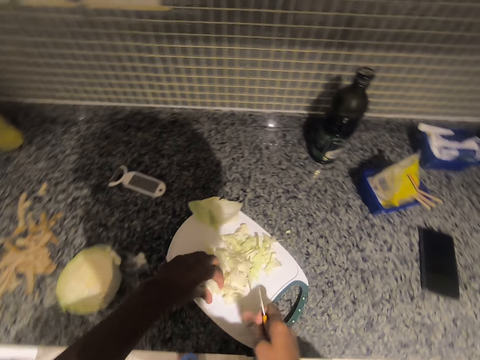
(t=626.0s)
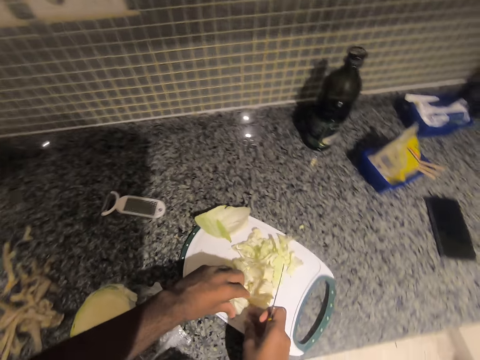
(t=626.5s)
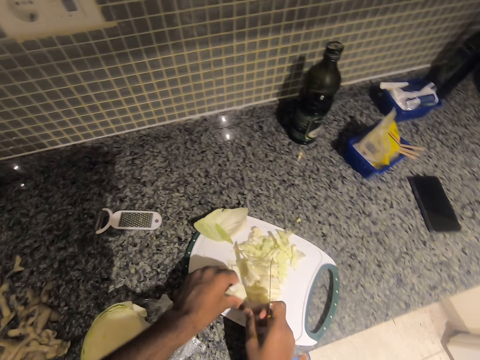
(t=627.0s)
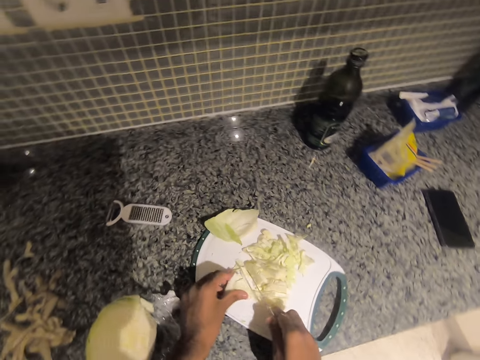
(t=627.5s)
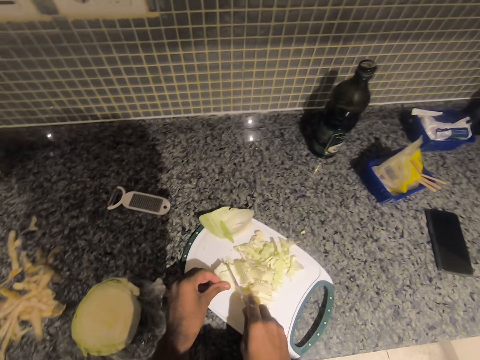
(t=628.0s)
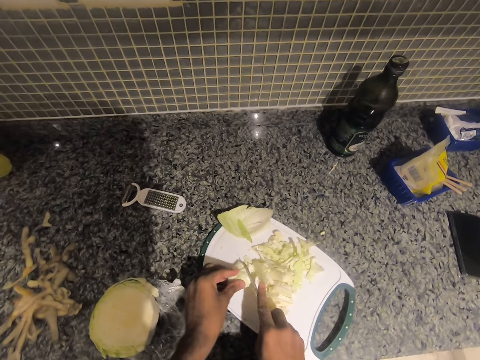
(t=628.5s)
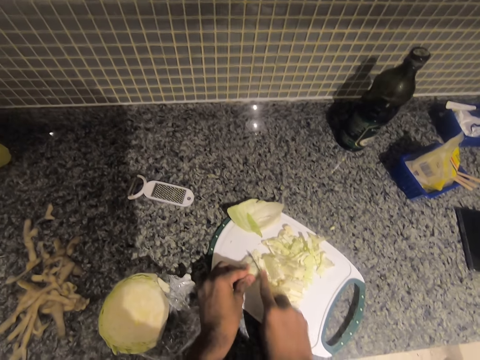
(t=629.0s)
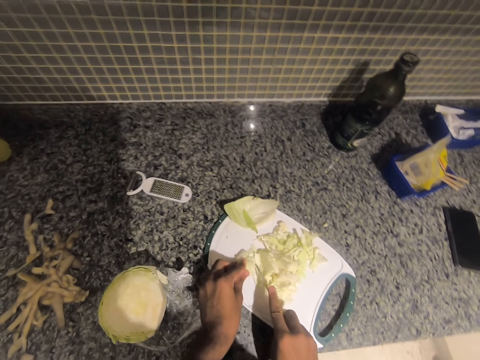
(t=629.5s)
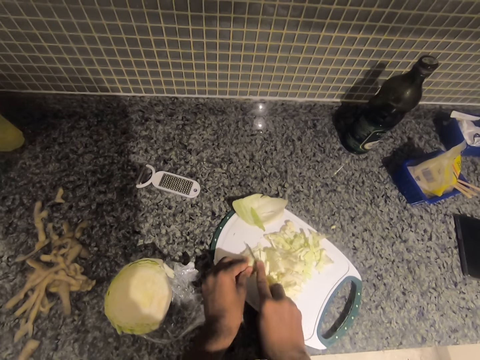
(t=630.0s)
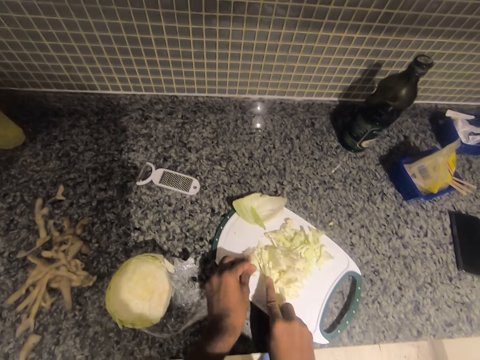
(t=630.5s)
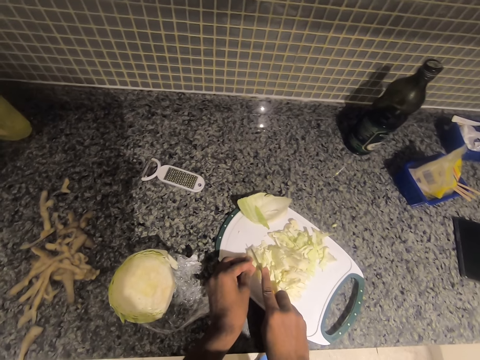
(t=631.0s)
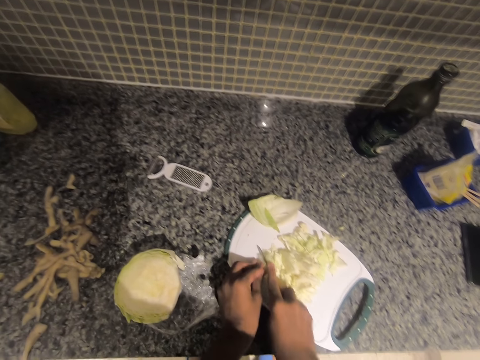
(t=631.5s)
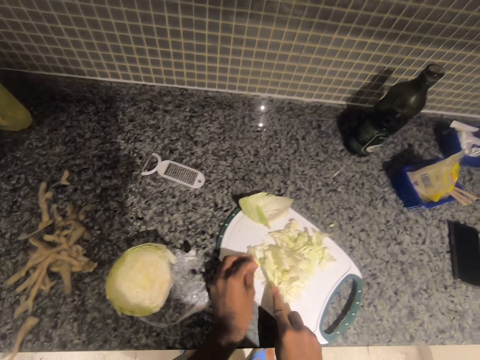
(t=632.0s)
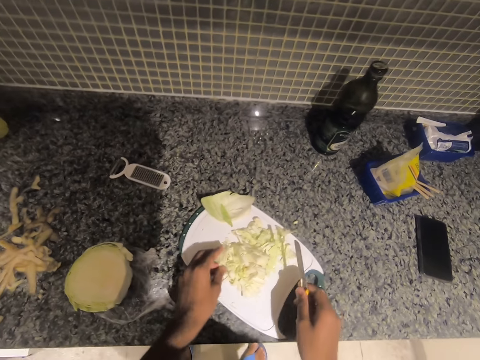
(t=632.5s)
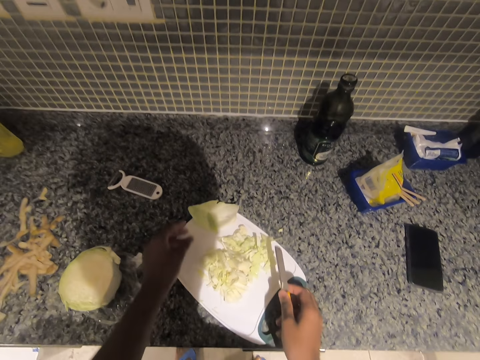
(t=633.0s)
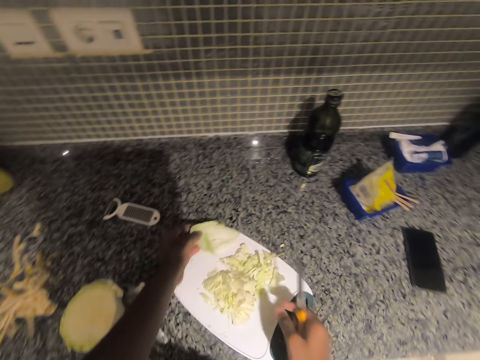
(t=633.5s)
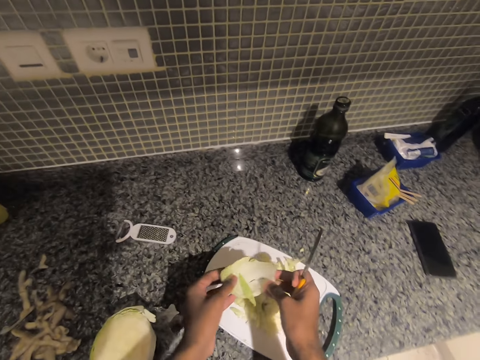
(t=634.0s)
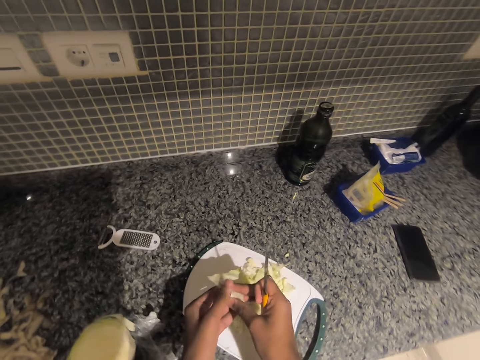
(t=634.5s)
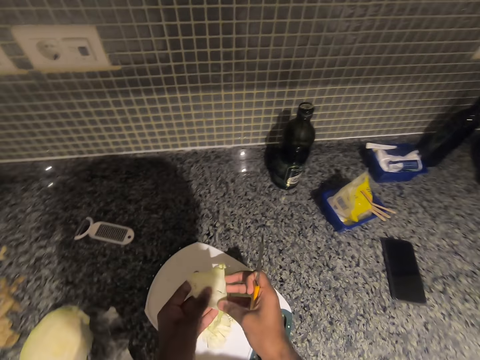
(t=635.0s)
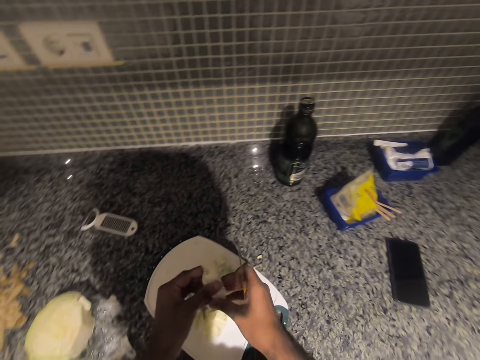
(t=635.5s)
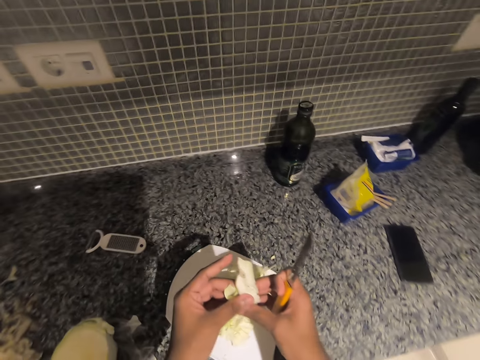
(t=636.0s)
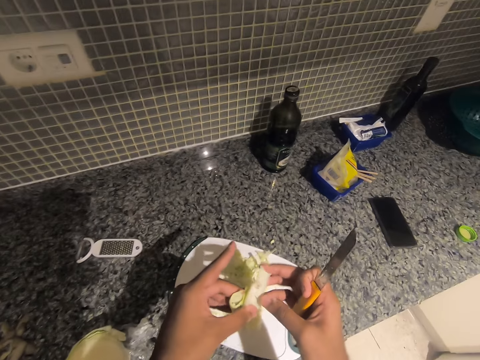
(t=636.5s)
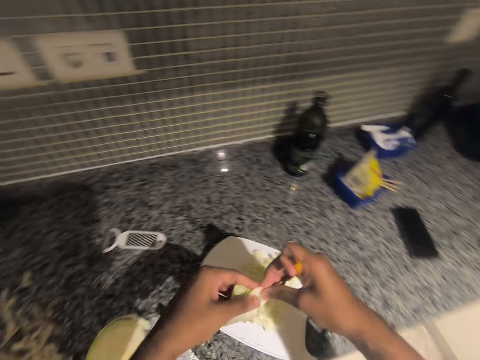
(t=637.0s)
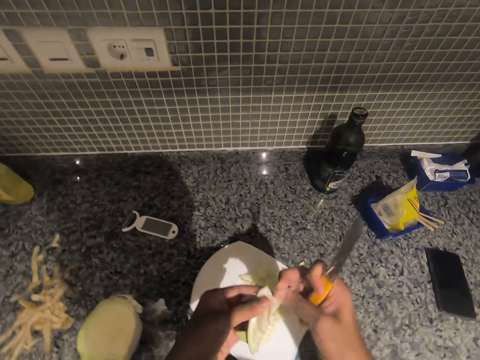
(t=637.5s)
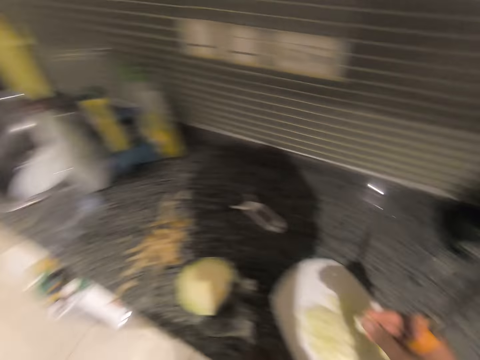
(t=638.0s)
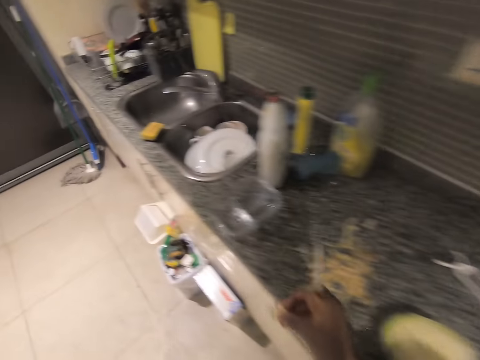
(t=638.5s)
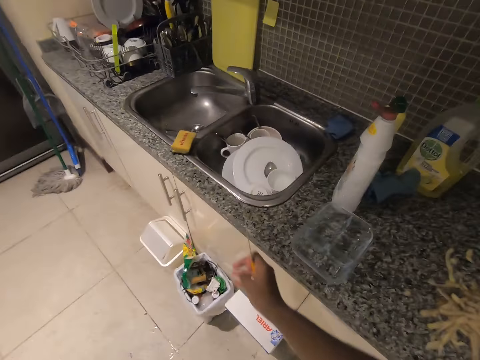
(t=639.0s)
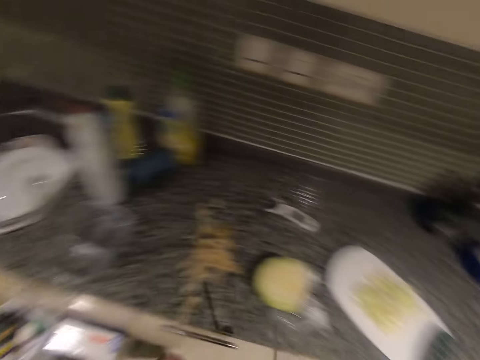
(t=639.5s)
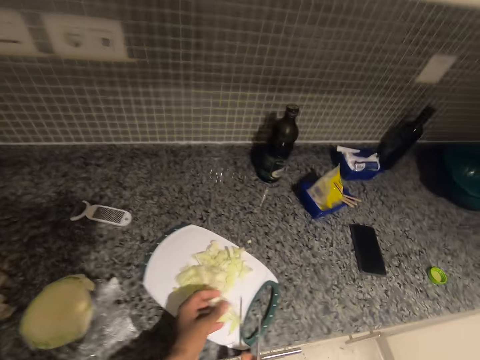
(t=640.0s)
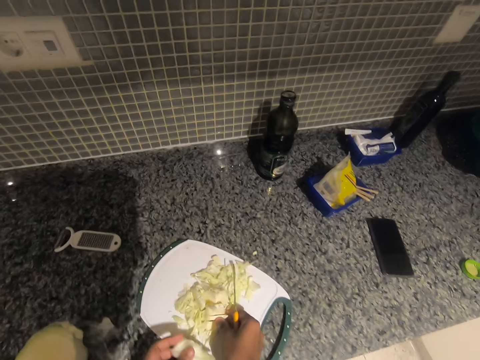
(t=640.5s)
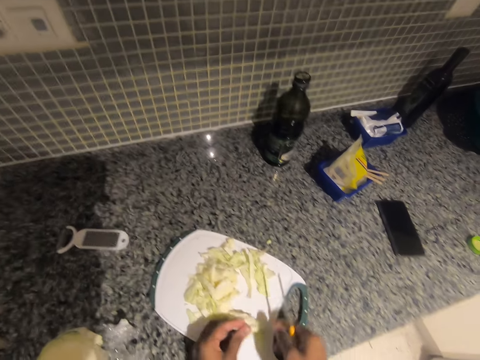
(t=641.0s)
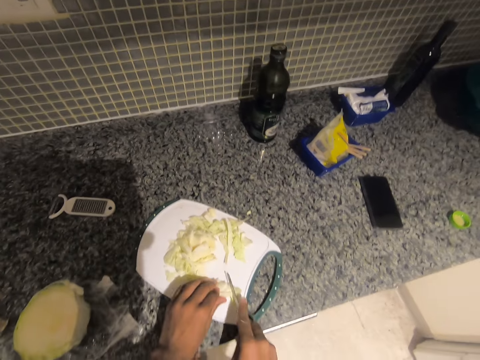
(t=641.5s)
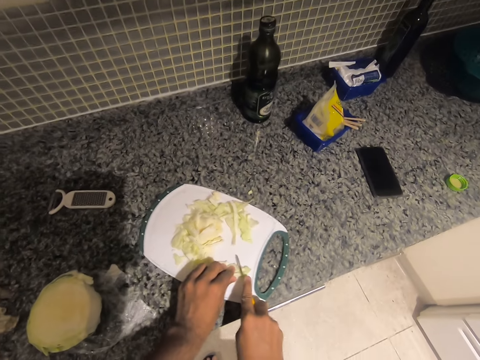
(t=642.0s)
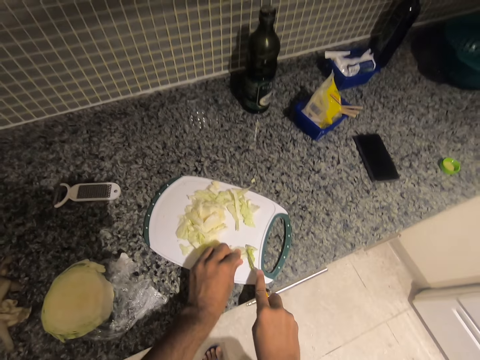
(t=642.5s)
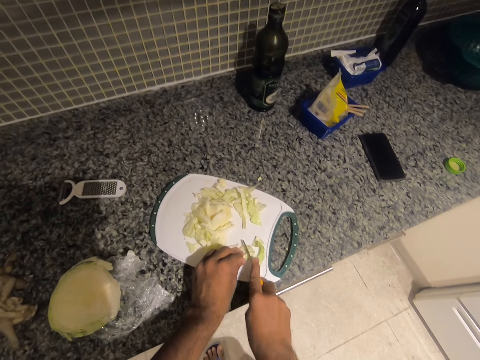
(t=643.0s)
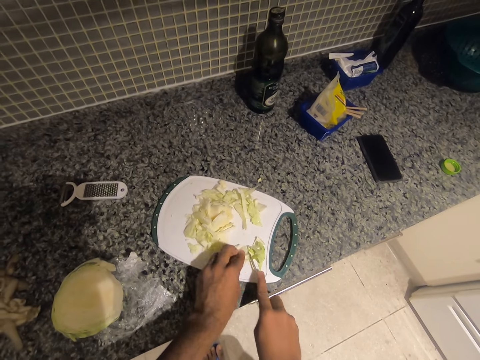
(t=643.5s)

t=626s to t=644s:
The camera wearer adjusts a piece of cabbage on the chopping board with his right hand. He chops the cabbage on the chopping board with the knife in his right hand. He adjusts a piece of cabbage on the chopping board with his left hand. He picks up a piece of cut cabbage from the chopping board with his left hand. He folds the piece of cut cabbage with both hands. He cuts a piece off the cabbage in his left hand with his right hand. He throws the piece of cabbage in his right hand into the trash can. He moves the pieces of cut cabbage on the chopping board on the kitchen counter with his right hand. He places the piece of cabbage in his left hand on the chopping board on the counter. He chops the cabbage on the chopping board with the knife in his right hand.

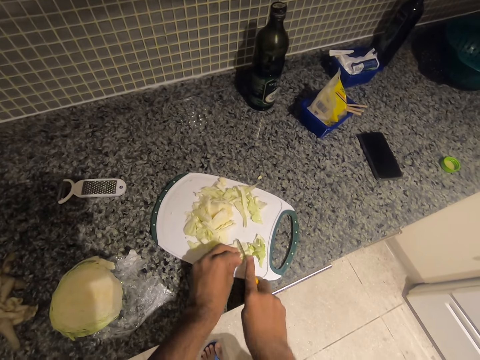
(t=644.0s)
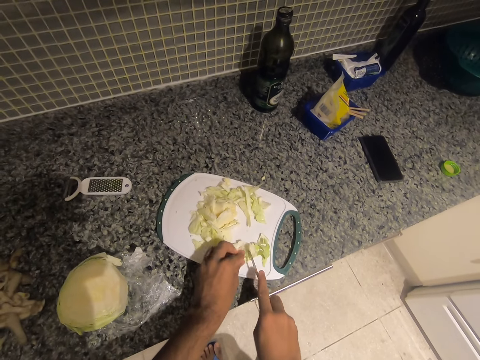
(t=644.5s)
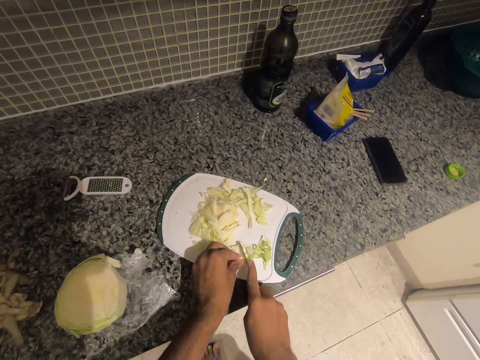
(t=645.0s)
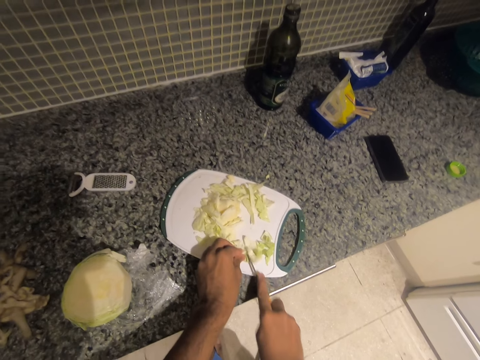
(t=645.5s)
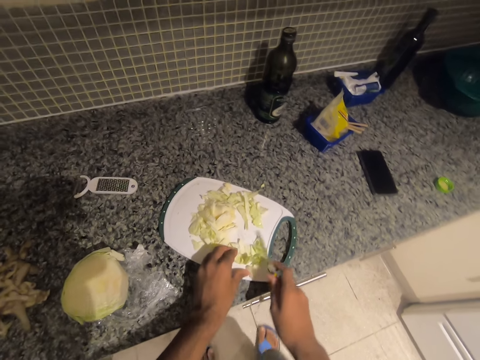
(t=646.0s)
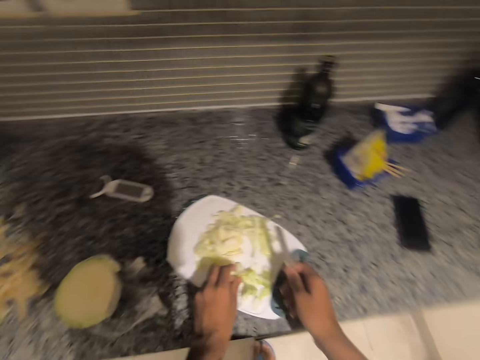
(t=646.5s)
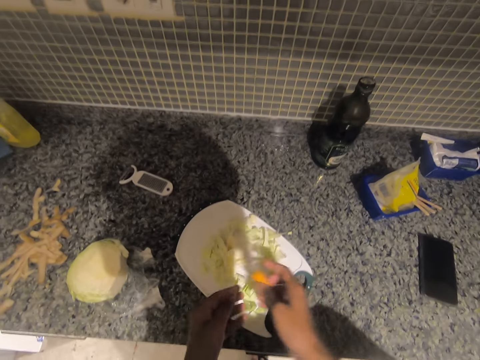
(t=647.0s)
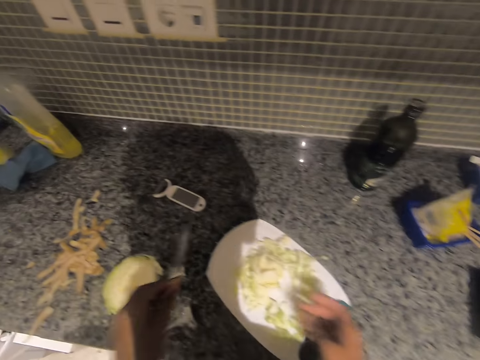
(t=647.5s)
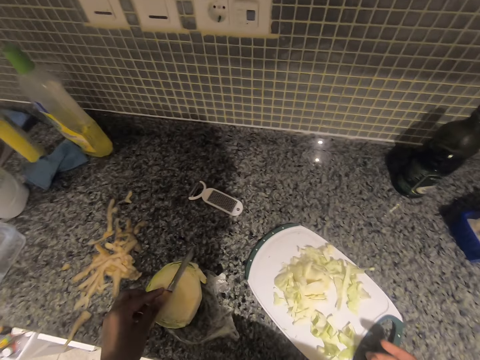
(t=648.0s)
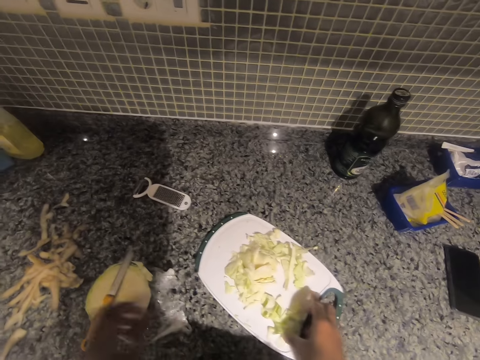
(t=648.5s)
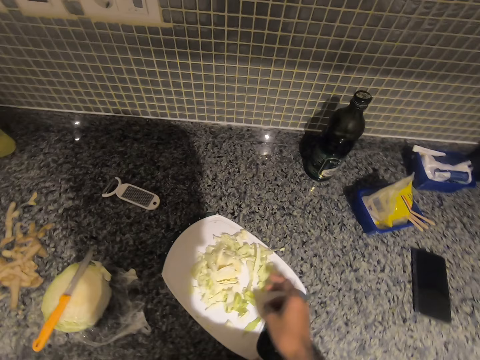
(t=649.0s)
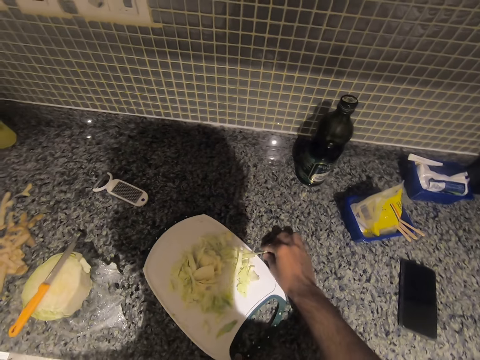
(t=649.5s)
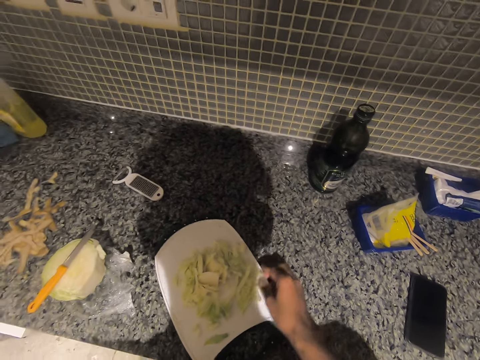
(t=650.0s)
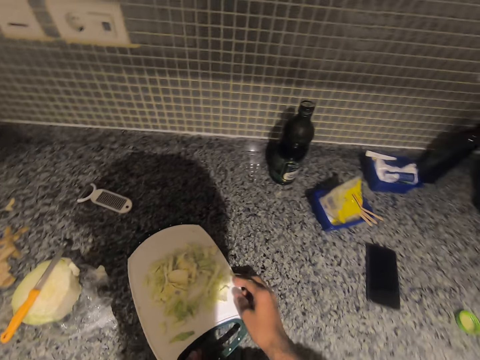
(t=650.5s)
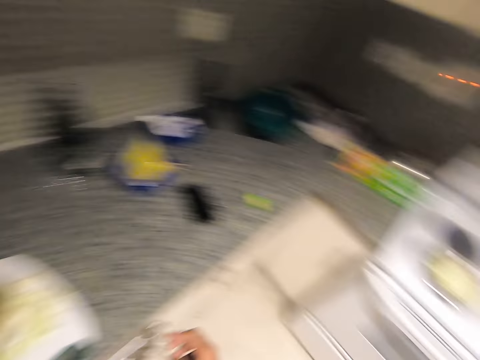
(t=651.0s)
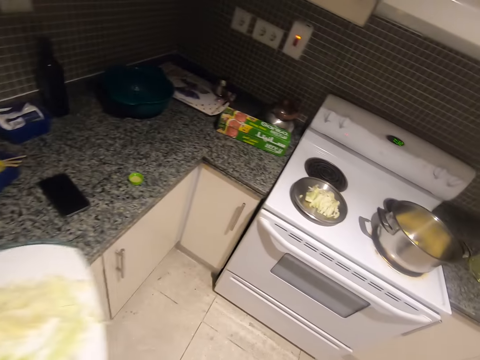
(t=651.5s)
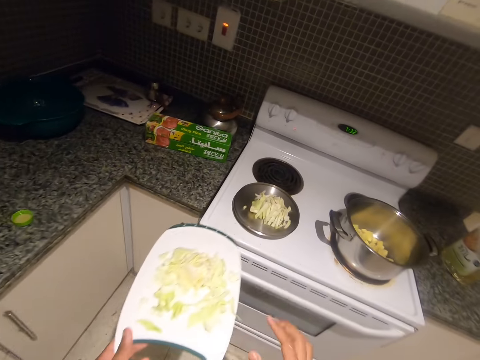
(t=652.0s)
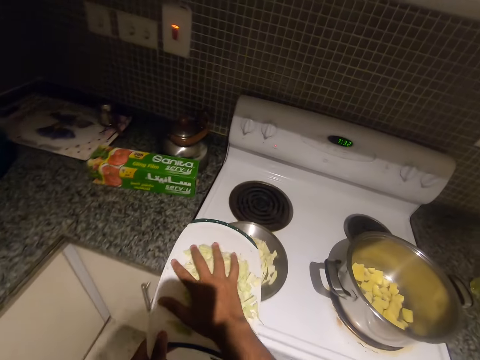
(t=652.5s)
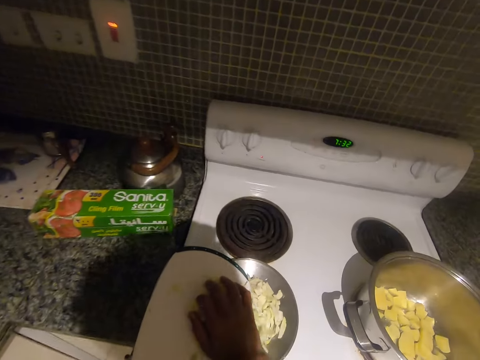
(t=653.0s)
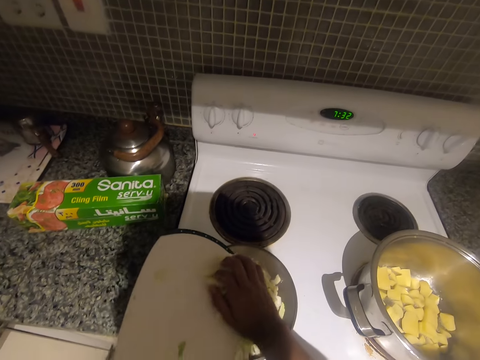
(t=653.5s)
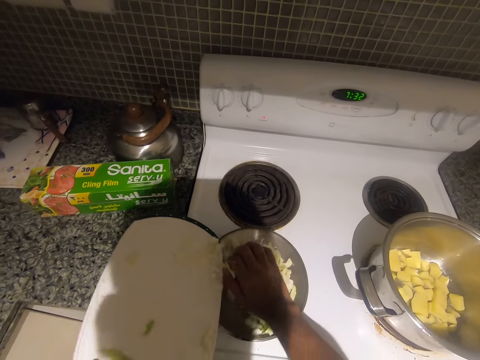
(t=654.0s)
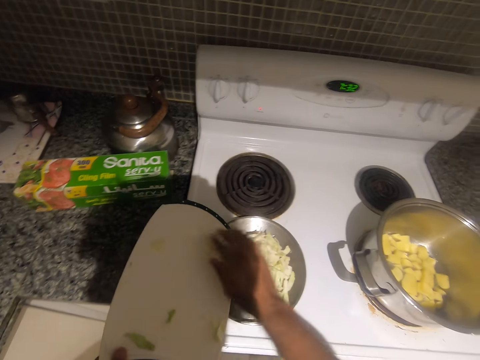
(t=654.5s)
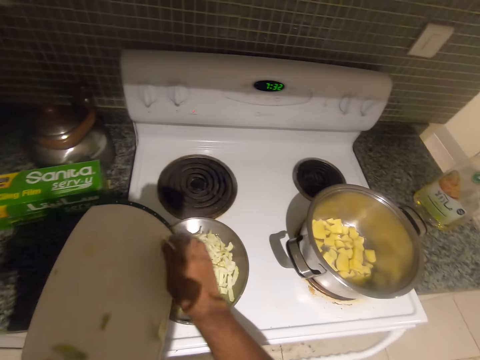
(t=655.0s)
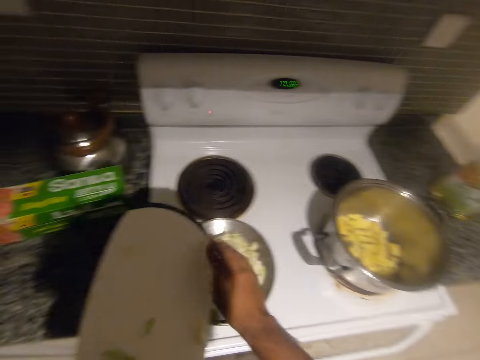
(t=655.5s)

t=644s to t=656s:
The camera wearer moves the pieces of cut cabbage on the chopping board on the kitchen counter with his right hand. He passes the knife in his right hand to his left hand. He places the knife in his left hand on the cut cabbage on the kitchen counter. He arranges the pieces of cut cabbage on the chopping board with his right hand. He picks up a piece of cabbage from the counter with his right hand. He places the piece of cabbage in his right hand on the chopping board on the counter. He adjusts the chopping board on the counter with his left hand. He adjusts the pieces of cut cabbage on the chopping board with his right hand. He lifts the chopping board from the kitchen counter with his left hand. He moves the cut pieces of cabbage from the chopping board to the pot lid on the stove with his right hand.
